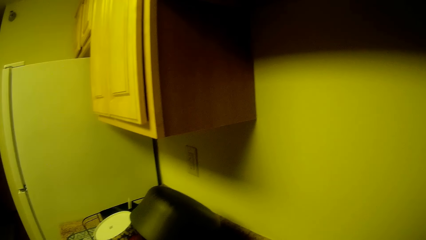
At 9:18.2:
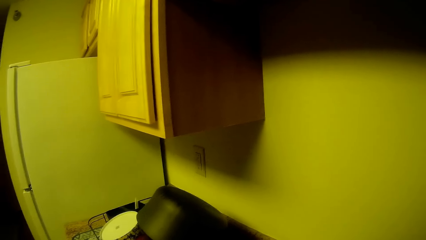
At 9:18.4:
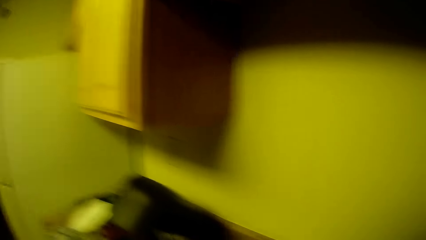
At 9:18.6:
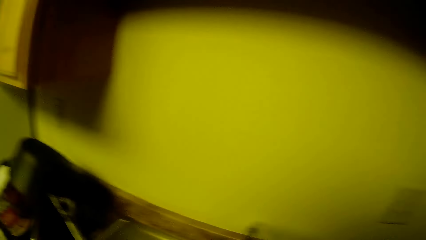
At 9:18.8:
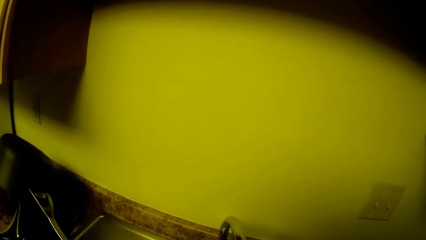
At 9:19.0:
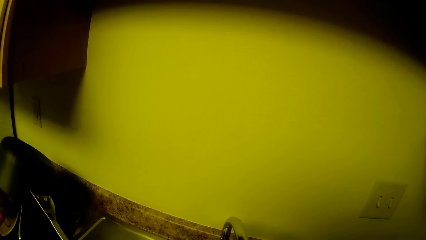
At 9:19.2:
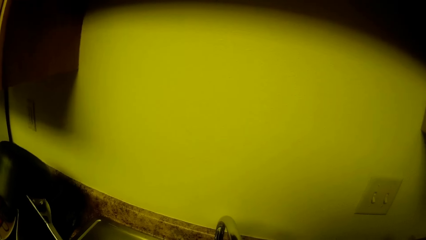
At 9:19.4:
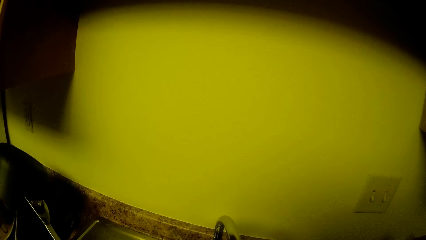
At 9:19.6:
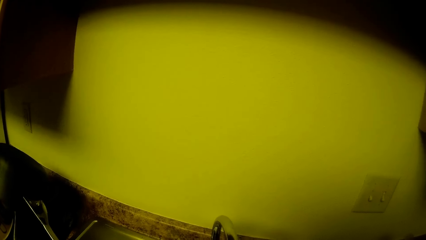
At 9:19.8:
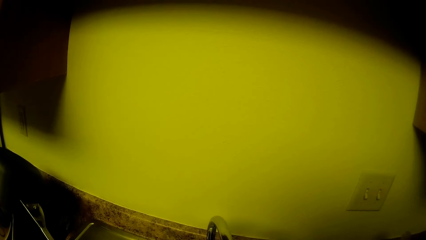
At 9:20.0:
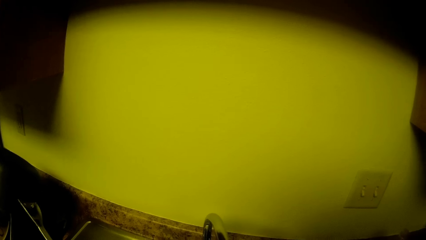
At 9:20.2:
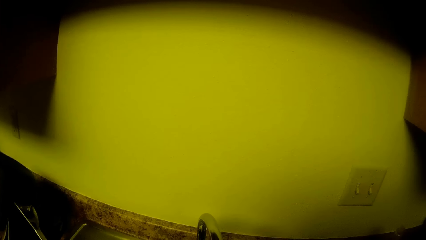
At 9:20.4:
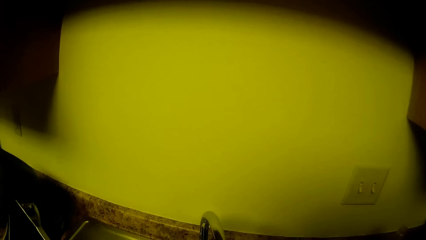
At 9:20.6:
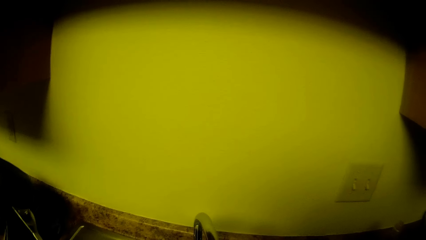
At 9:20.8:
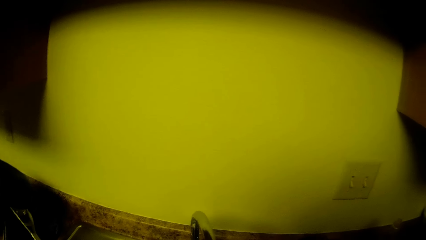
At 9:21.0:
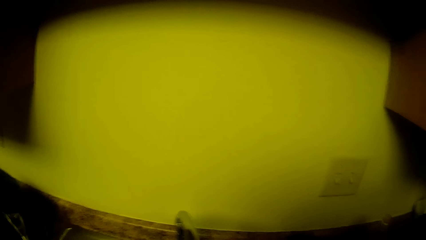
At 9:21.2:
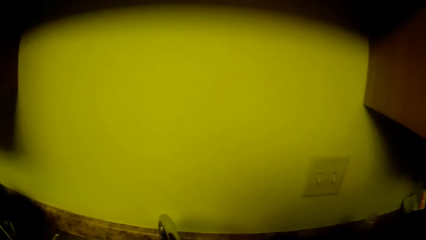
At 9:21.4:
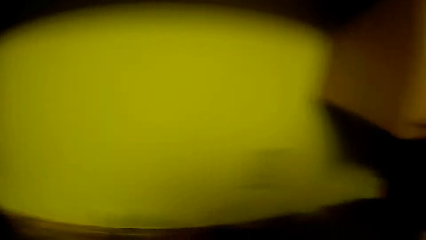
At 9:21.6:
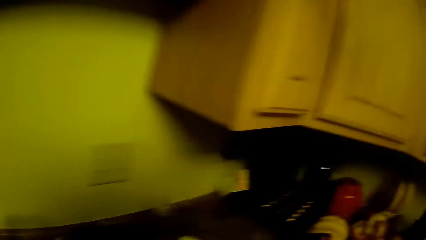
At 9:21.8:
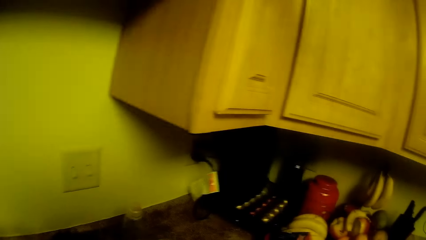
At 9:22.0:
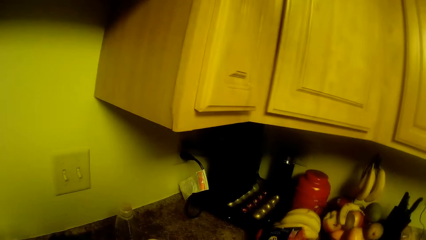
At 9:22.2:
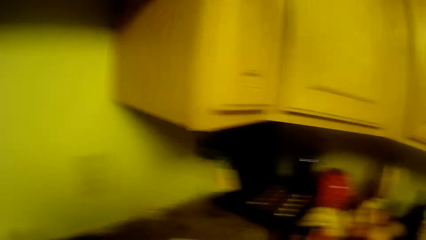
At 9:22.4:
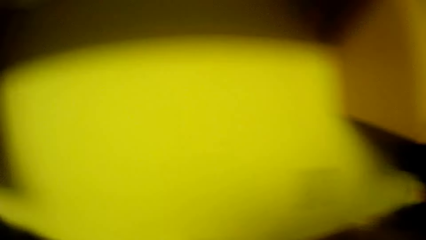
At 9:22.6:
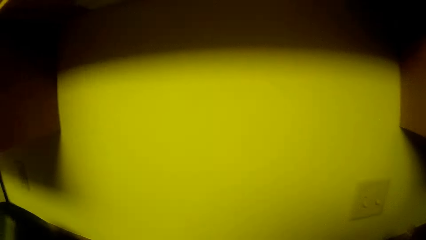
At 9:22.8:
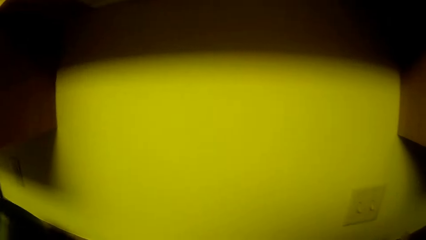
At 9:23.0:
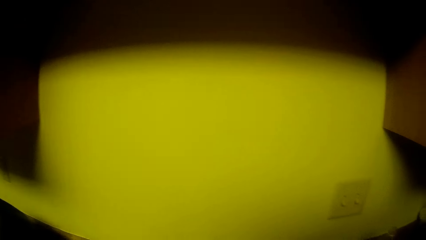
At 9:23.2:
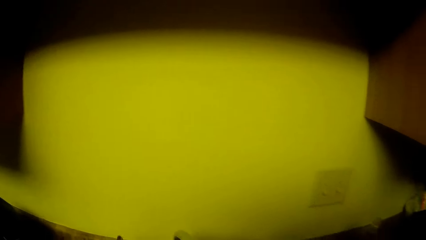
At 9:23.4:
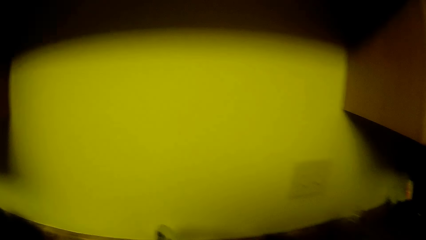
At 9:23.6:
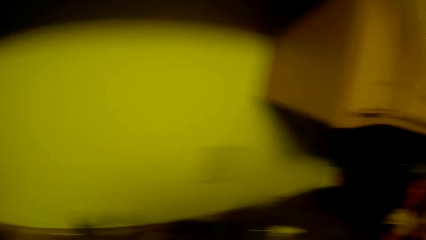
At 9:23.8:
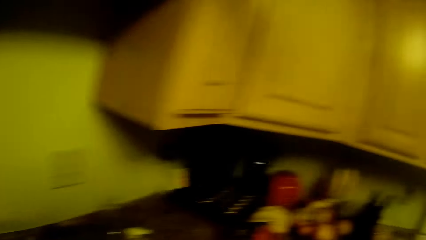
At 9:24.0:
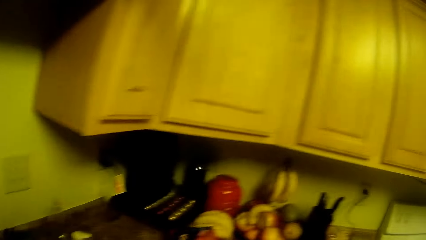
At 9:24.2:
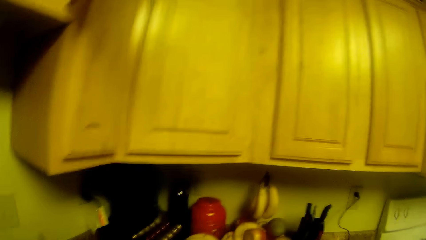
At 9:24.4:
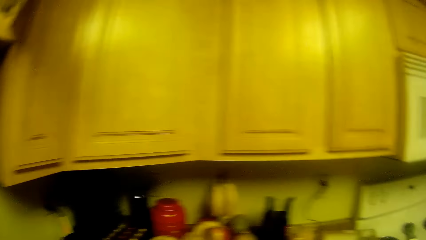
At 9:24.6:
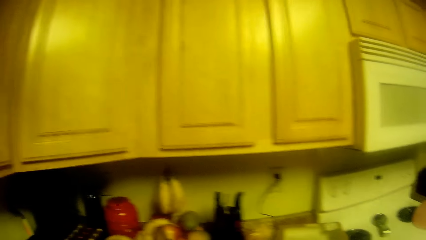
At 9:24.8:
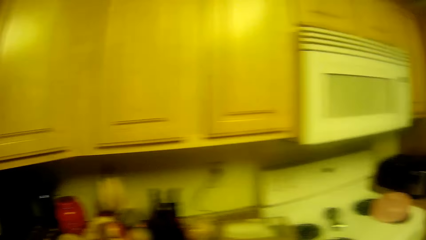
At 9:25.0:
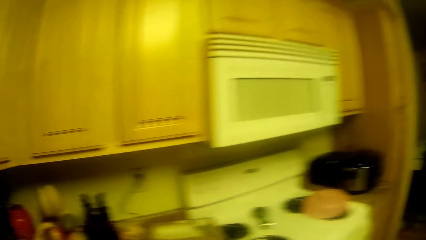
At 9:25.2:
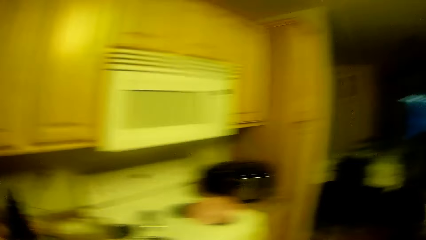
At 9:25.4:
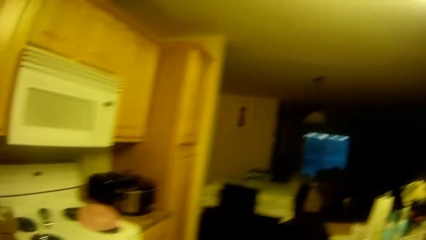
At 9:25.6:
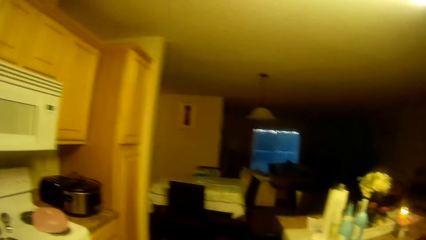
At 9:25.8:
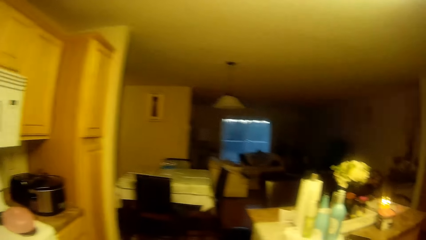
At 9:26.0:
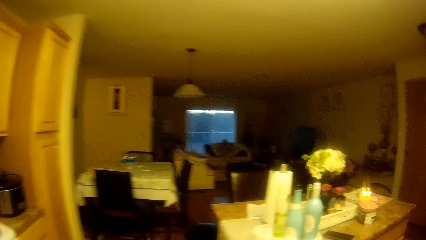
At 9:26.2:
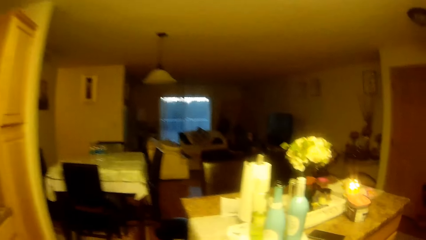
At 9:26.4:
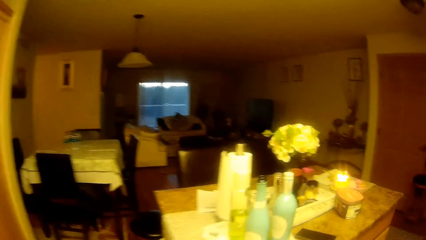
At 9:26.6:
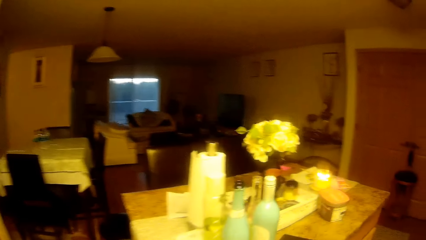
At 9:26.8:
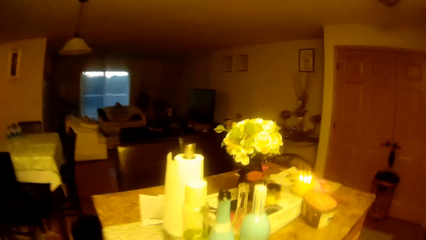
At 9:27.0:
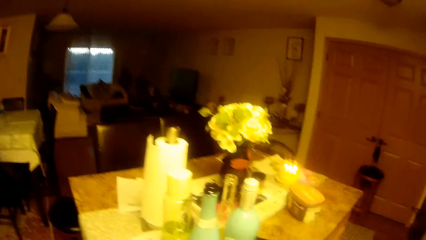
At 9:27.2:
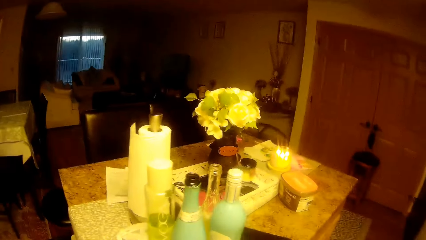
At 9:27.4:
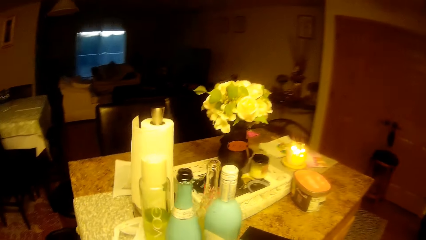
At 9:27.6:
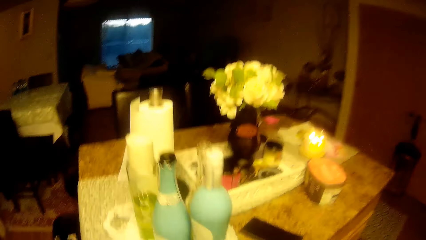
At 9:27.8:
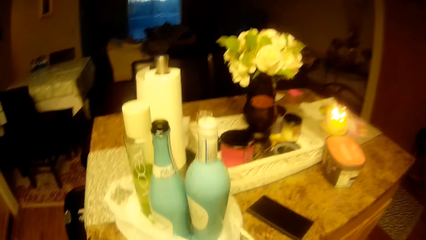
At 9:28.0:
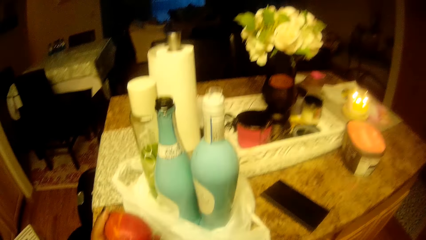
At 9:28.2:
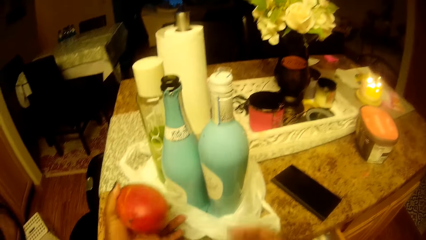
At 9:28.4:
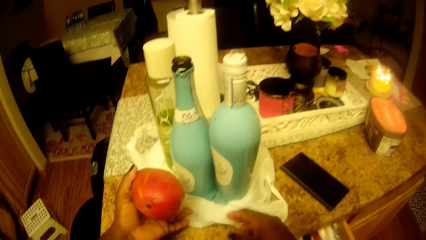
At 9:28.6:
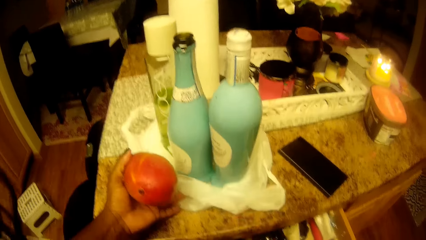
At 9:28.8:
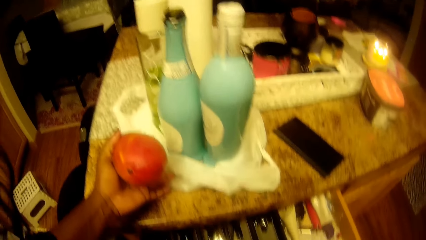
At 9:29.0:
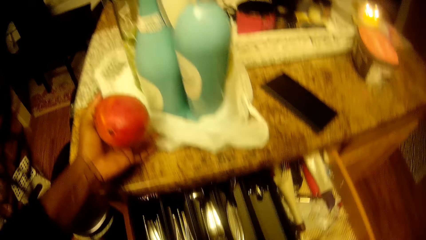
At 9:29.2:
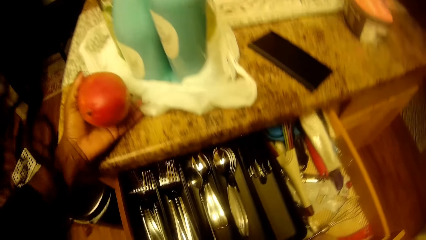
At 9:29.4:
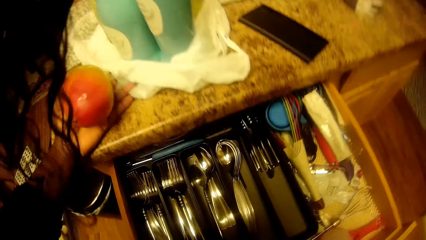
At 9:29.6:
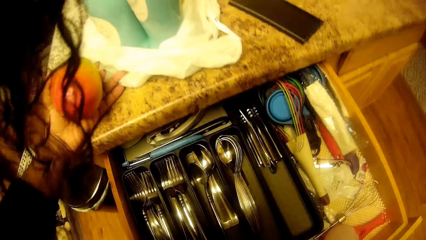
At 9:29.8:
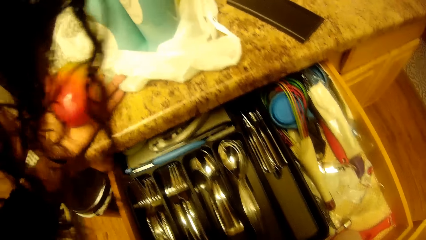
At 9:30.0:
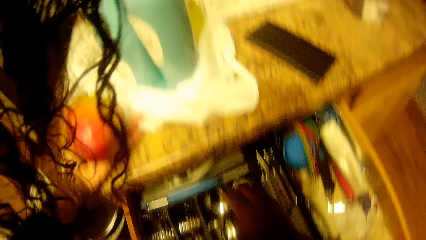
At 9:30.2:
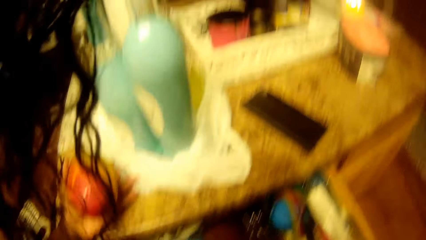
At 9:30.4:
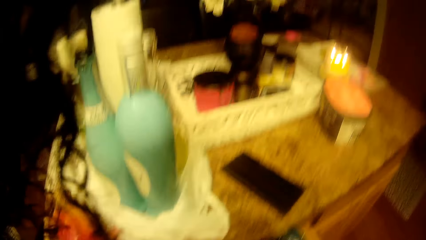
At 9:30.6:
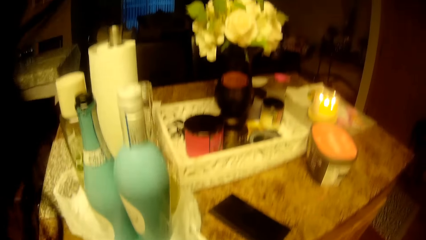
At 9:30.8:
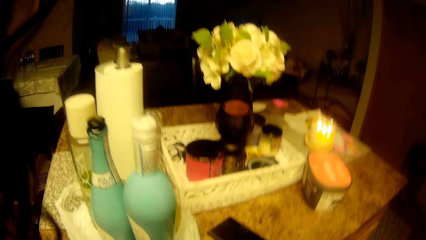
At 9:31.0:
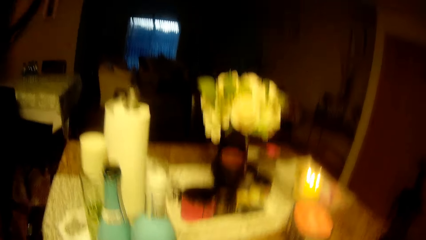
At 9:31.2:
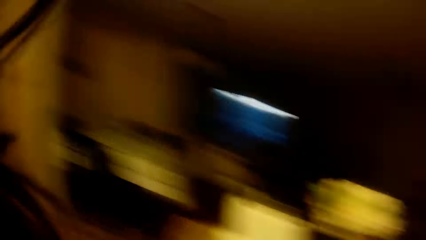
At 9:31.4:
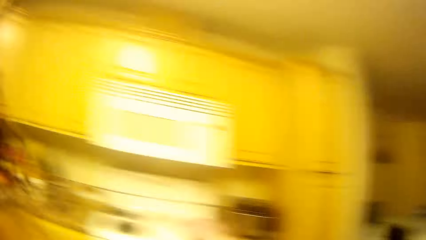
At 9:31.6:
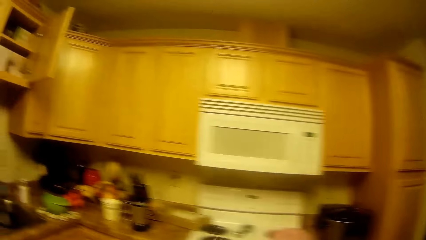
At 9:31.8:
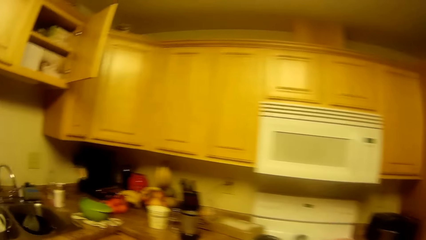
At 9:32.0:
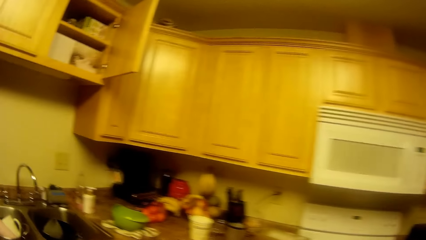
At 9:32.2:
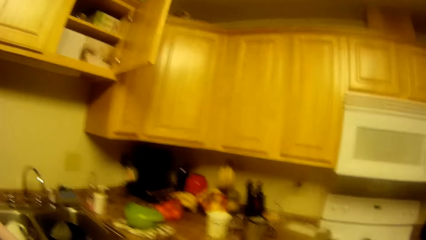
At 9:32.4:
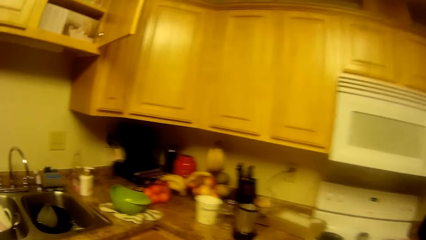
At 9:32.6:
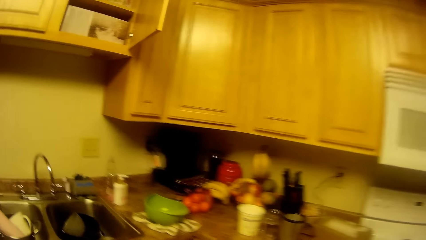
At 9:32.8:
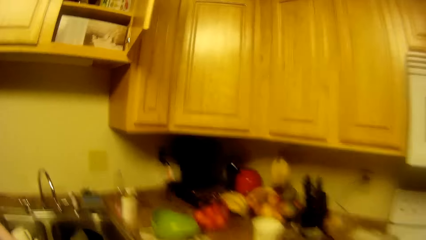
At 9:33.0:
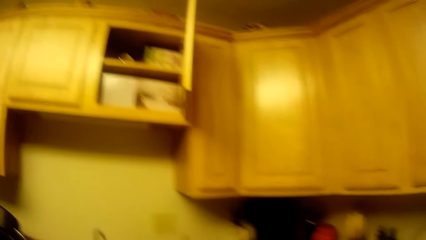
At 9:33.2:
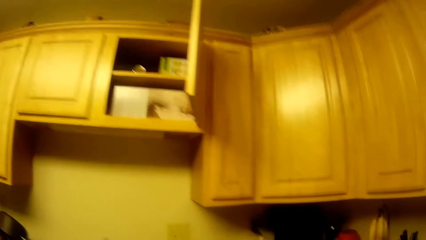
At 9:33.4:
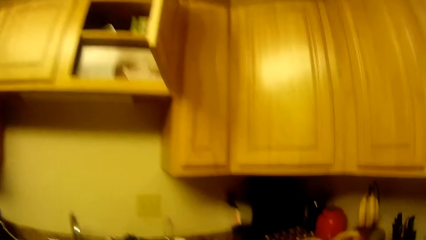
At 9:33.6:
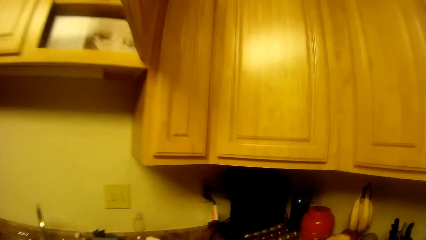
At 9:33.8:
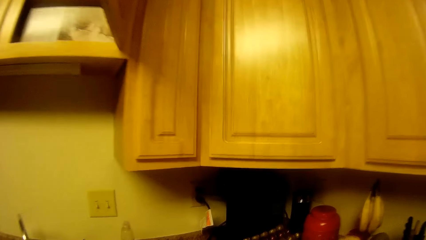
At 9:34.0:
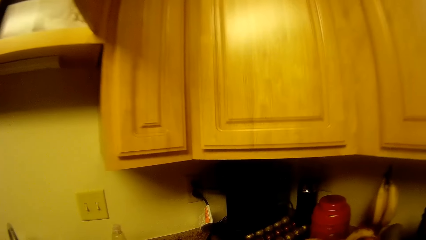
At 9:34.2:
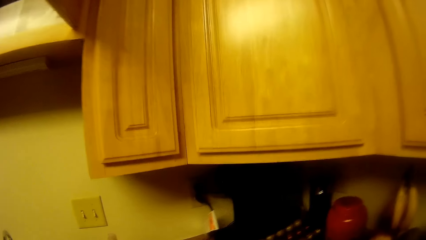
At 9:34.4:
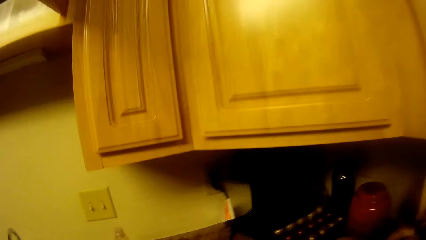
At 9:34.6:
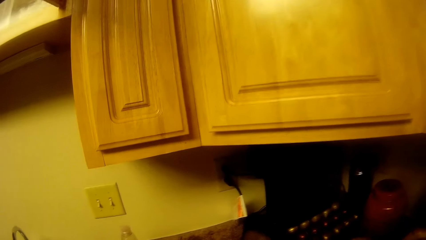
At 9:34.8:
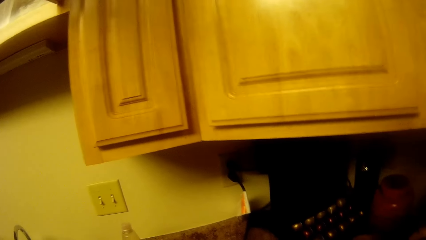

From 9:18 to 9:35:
The camera wearer looks around the sink table. They look around the living room. They walk to the table. They hold a plastic bag with their hands. They open a kitchen cabinet drawer with their right hand. They turn to the kitchen.
